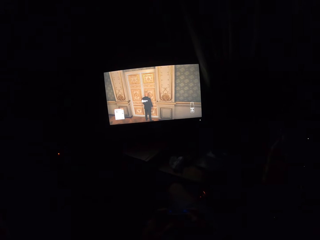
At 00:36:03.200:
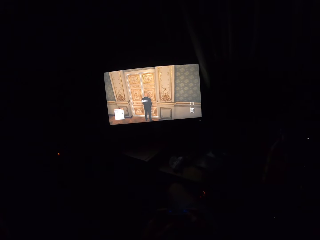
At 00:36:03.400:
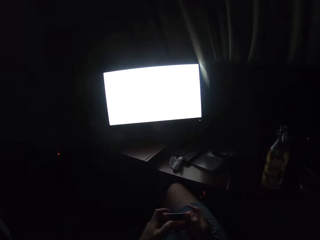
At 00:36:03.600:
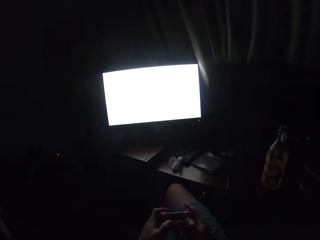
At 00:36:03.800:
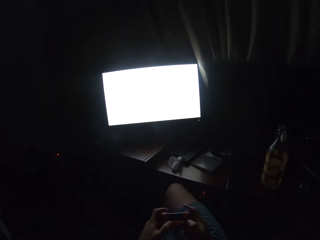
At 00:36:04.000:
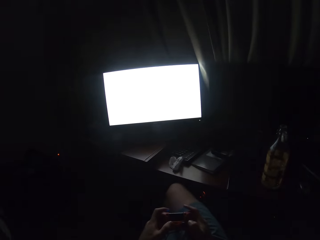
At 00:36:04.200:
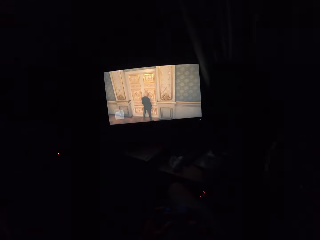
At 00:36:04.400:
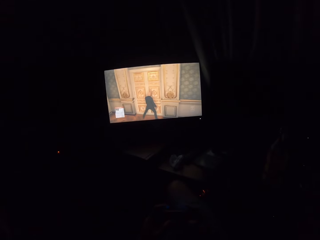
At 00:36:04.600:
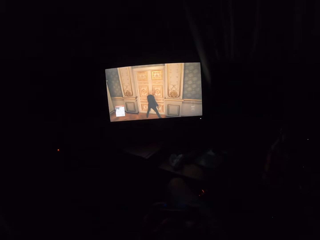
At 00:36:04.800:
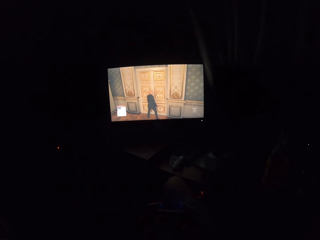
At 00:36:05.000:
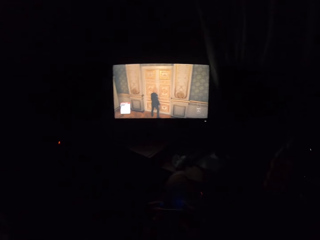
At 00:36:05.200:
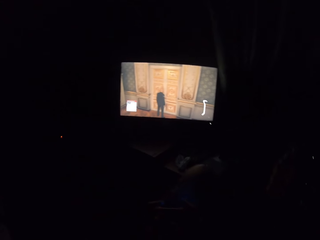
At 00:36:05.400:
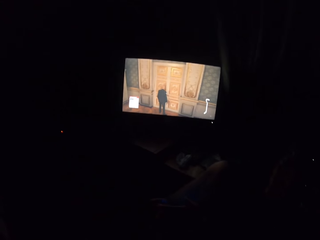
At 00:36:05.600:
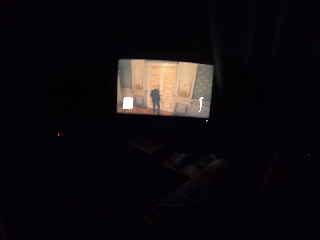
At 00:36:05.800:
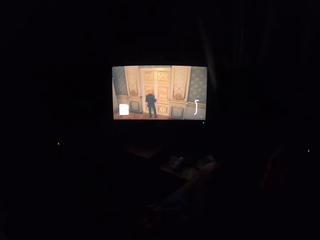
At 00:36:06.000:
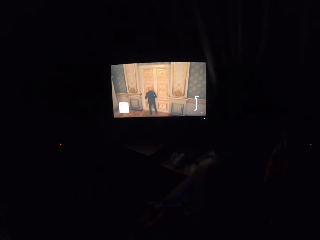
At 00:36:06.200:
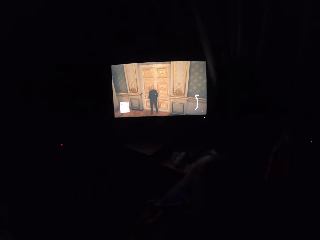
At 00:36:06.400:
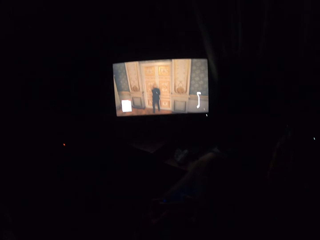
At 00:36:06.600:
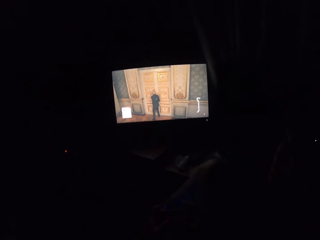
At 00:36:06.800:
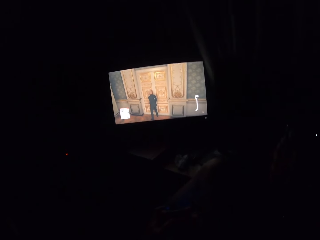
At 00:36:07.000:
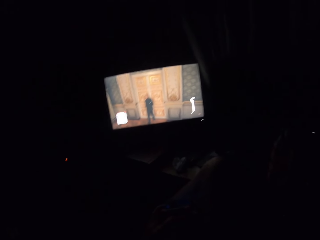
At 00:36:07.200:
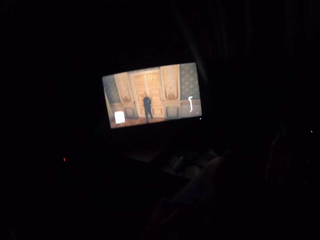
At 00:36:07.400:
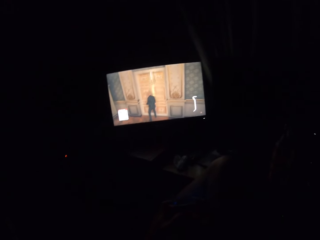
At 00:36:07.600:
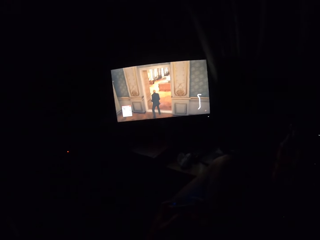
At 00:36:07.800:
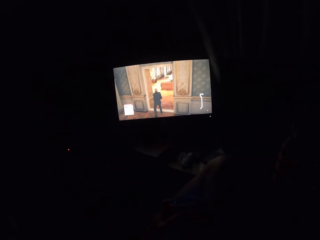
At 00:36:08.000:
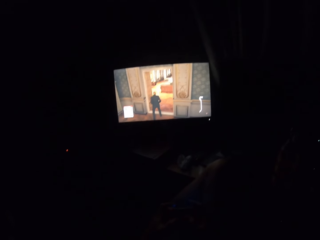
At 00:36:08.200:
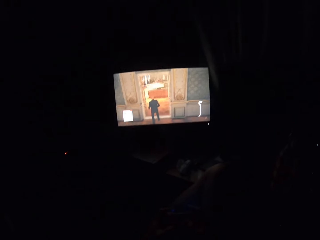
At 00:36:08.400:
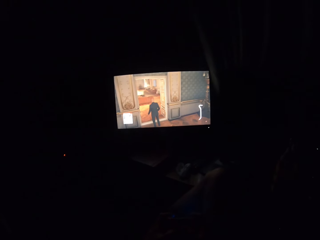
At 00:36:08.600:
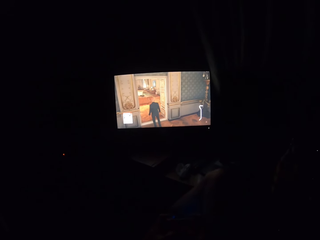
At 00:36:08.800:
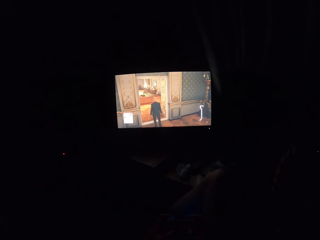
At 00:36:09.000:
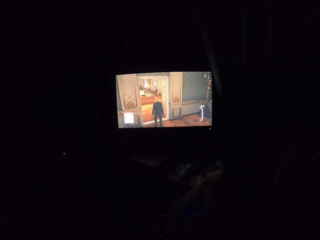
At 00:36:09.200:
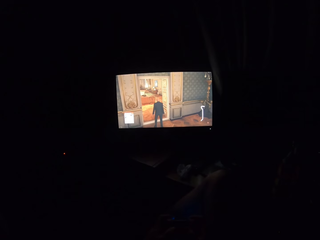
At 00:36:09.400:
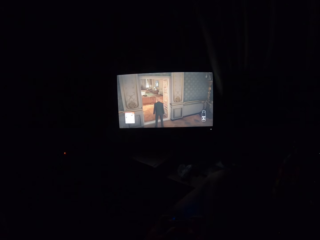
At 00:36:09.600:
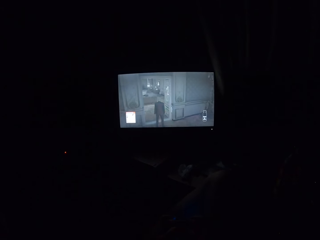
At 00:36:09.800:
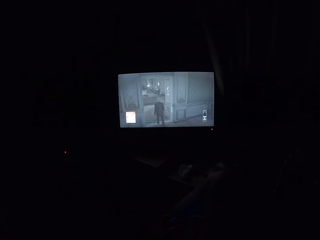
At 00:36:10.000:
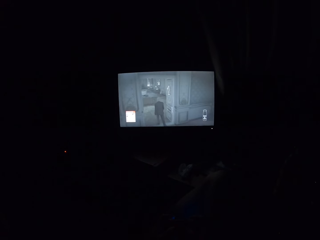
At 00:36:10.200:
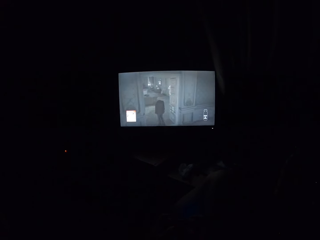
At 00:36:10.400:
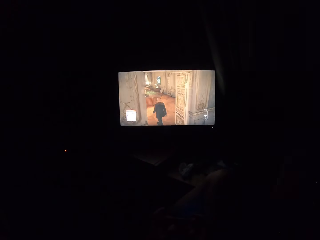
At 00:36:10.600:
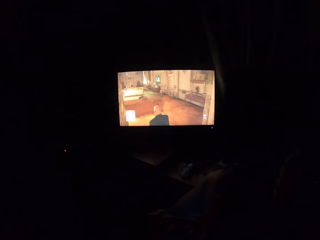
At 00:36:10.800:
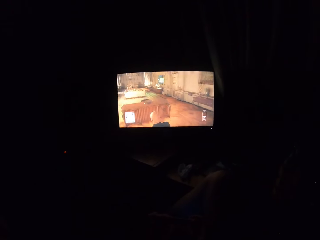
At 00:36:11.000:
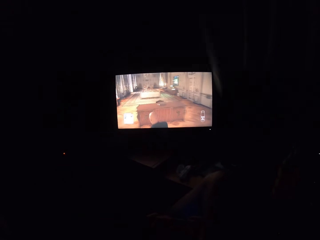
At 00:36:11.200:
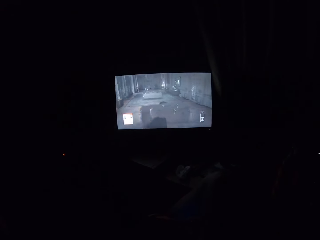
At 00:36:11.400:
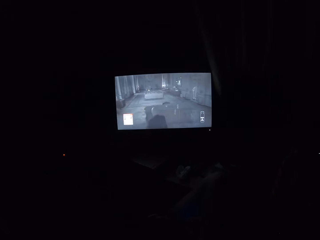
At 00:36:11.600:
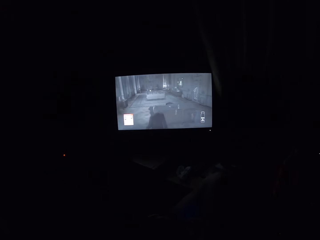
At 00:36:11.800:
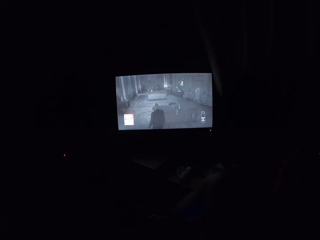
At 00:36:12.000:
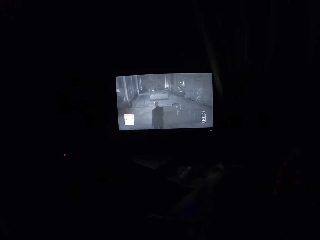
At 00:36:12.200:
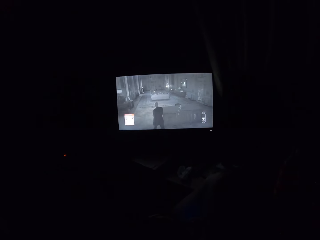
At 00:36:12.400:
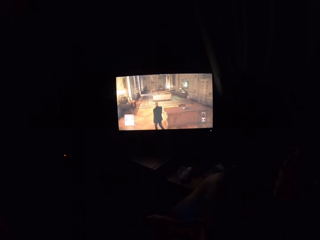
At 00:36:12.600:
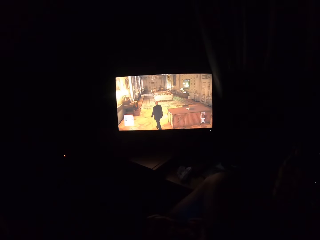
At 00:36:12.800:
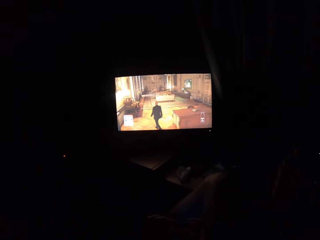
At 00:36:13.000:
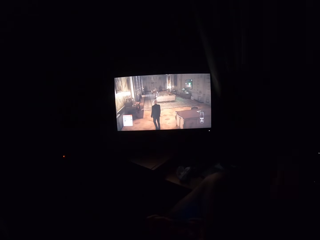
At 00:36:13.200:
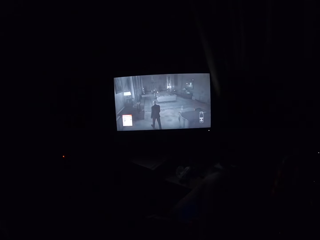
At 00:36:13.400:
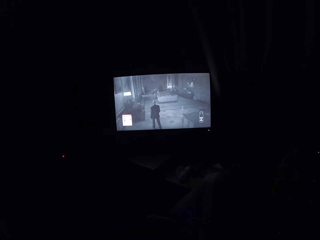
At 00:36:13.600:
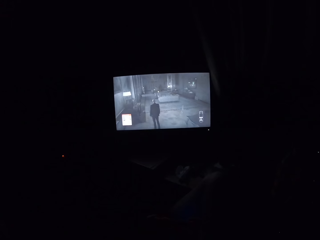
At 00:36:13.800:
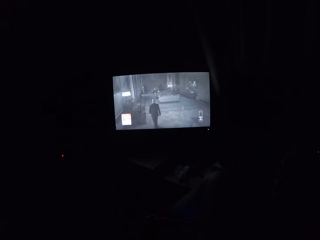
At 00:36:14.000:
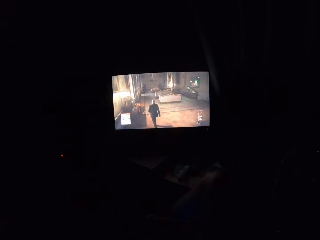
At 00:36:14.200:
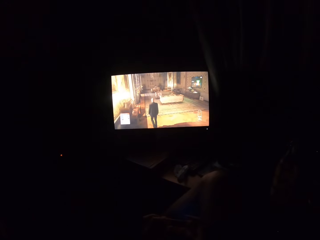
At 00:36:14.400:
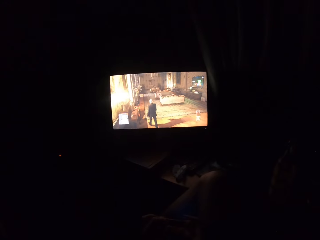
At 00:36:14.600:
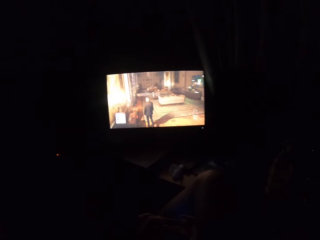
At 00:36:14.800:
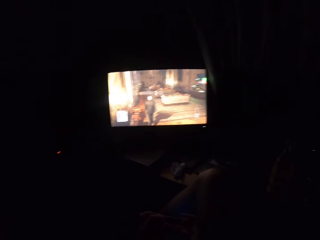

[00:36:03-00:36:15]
The camera wearer turns to the side. They play a video game on the television.

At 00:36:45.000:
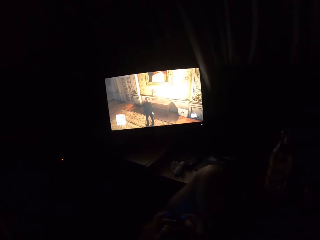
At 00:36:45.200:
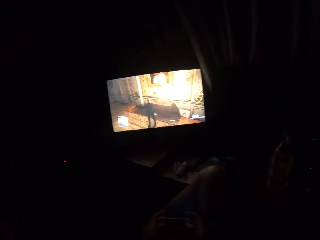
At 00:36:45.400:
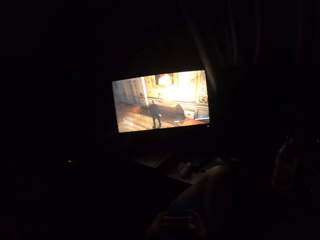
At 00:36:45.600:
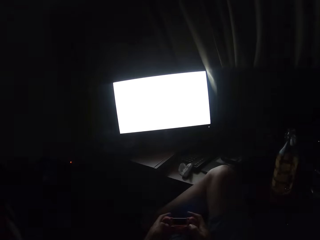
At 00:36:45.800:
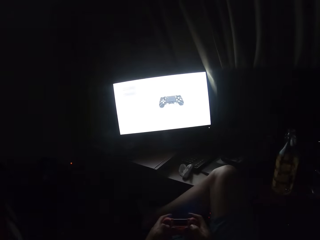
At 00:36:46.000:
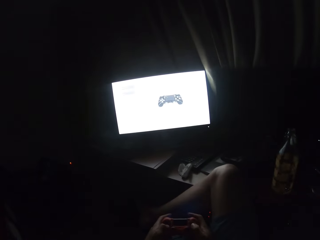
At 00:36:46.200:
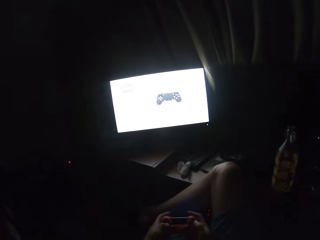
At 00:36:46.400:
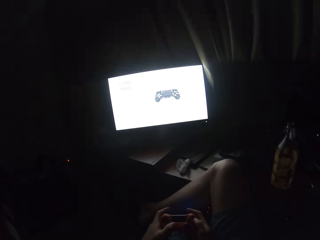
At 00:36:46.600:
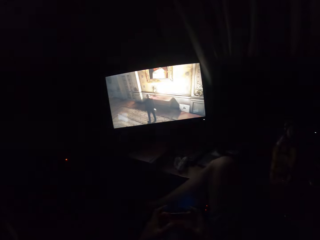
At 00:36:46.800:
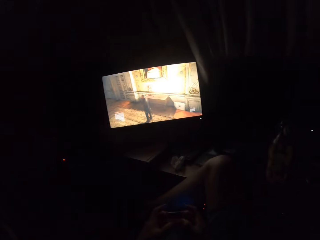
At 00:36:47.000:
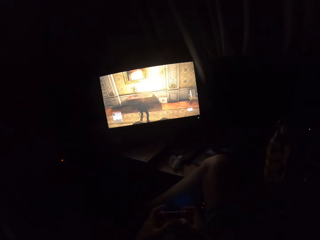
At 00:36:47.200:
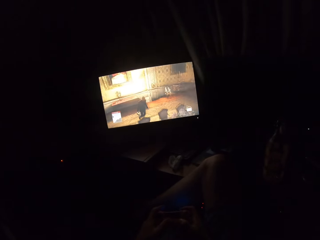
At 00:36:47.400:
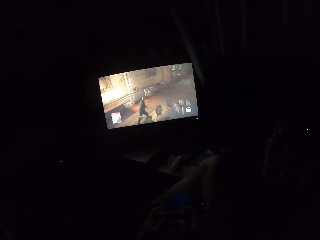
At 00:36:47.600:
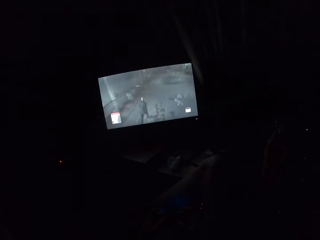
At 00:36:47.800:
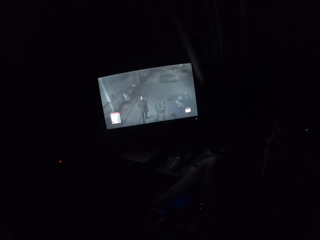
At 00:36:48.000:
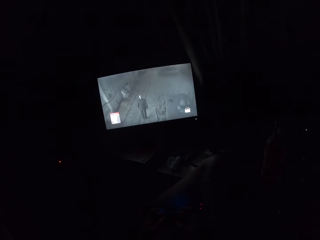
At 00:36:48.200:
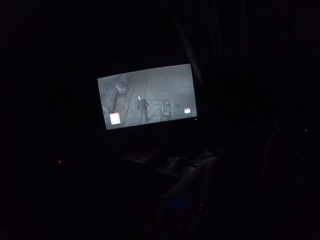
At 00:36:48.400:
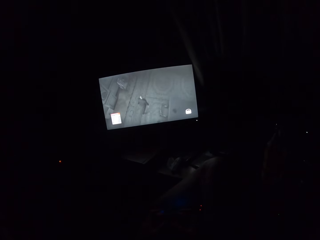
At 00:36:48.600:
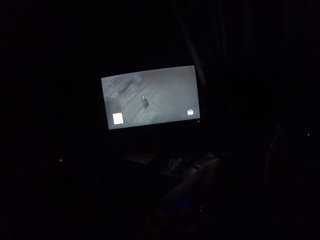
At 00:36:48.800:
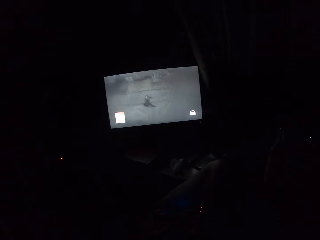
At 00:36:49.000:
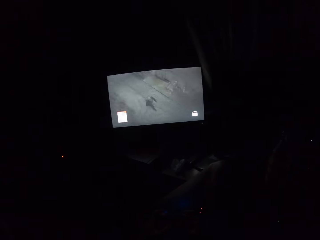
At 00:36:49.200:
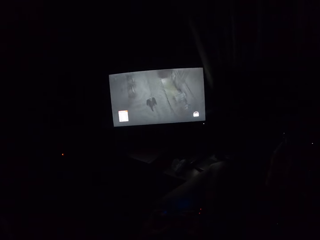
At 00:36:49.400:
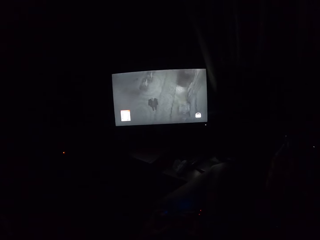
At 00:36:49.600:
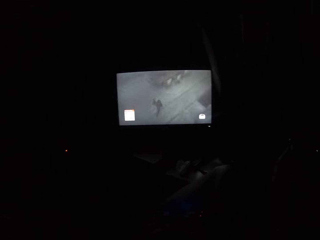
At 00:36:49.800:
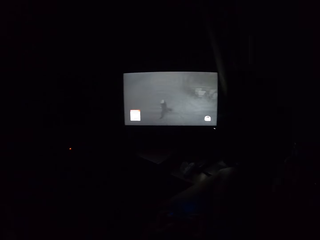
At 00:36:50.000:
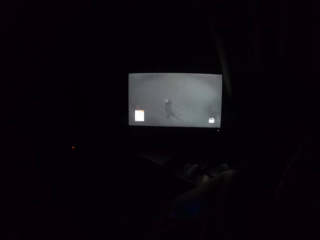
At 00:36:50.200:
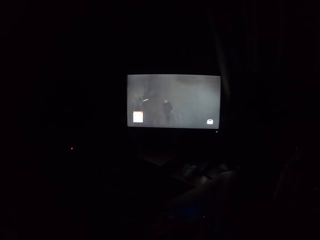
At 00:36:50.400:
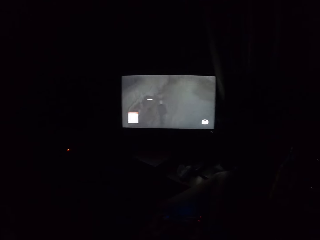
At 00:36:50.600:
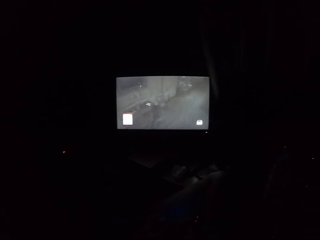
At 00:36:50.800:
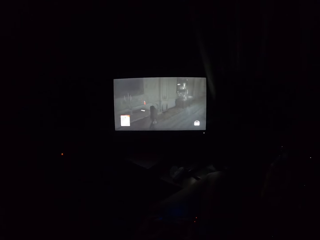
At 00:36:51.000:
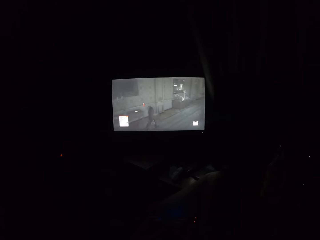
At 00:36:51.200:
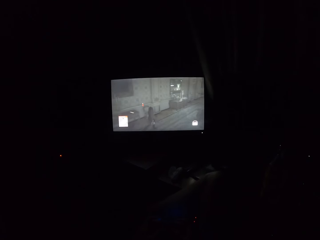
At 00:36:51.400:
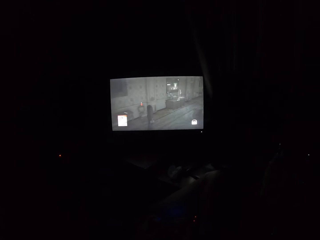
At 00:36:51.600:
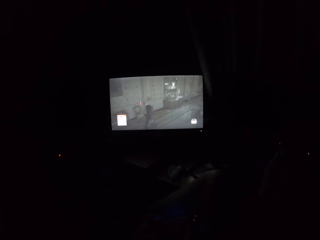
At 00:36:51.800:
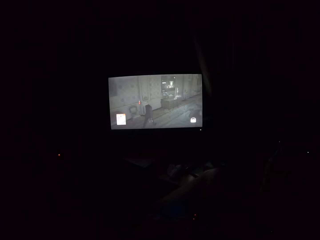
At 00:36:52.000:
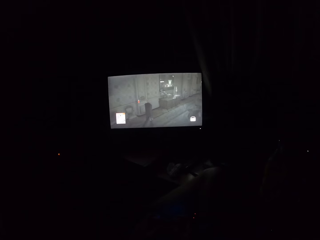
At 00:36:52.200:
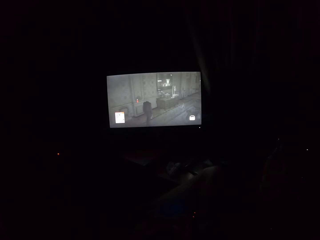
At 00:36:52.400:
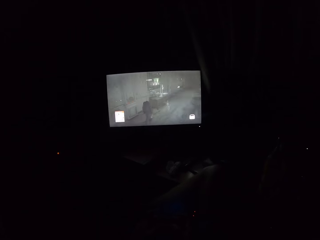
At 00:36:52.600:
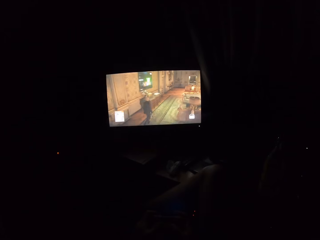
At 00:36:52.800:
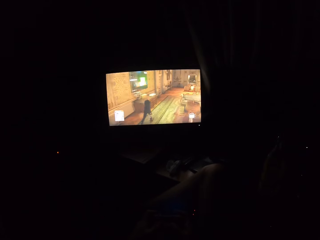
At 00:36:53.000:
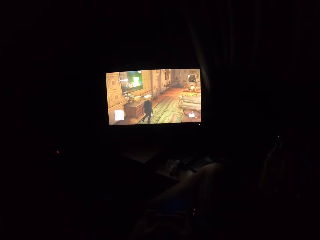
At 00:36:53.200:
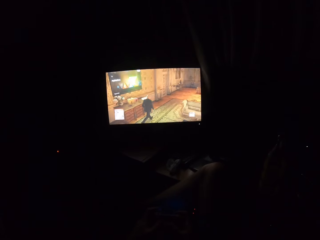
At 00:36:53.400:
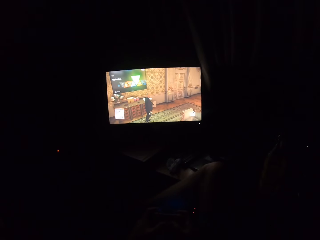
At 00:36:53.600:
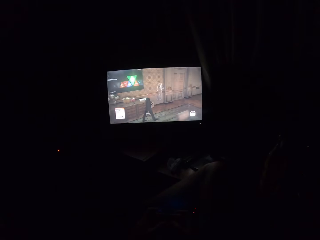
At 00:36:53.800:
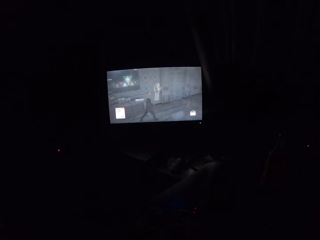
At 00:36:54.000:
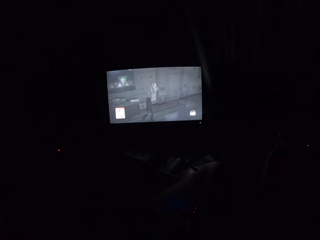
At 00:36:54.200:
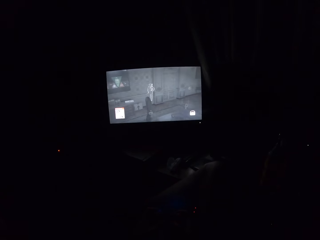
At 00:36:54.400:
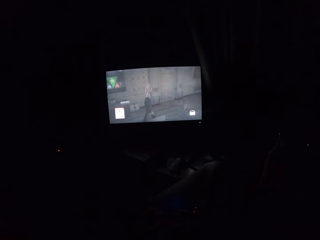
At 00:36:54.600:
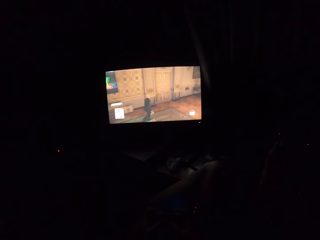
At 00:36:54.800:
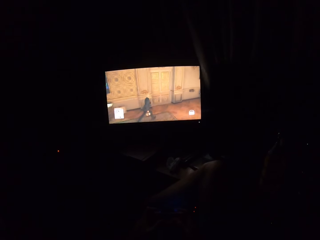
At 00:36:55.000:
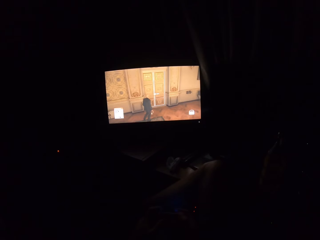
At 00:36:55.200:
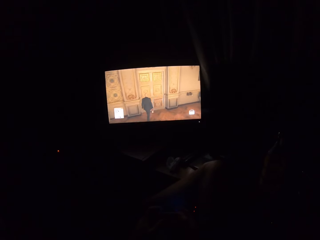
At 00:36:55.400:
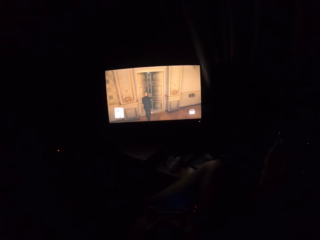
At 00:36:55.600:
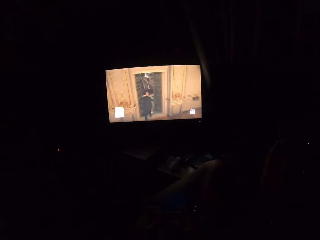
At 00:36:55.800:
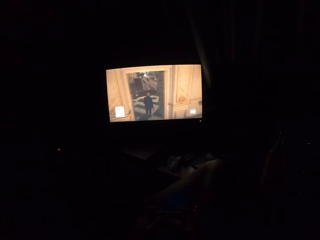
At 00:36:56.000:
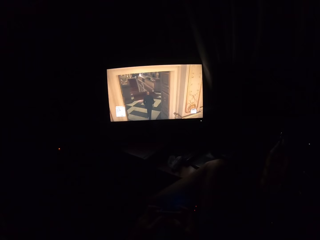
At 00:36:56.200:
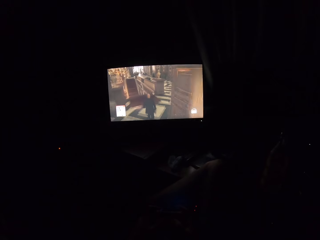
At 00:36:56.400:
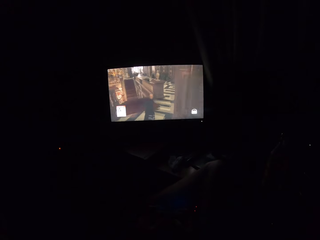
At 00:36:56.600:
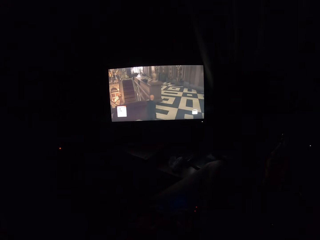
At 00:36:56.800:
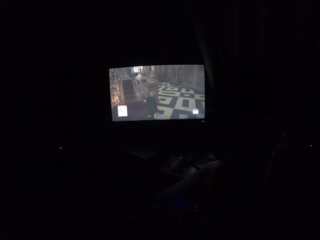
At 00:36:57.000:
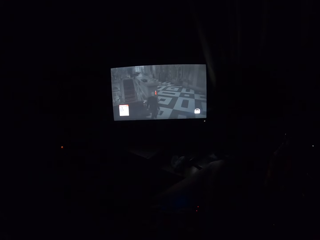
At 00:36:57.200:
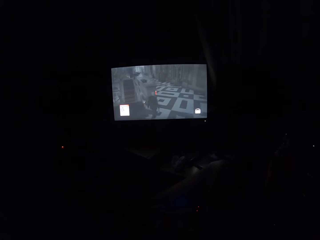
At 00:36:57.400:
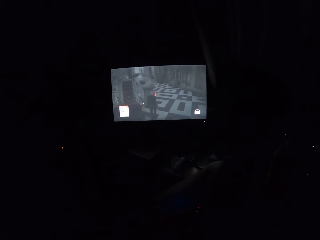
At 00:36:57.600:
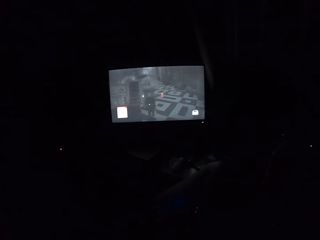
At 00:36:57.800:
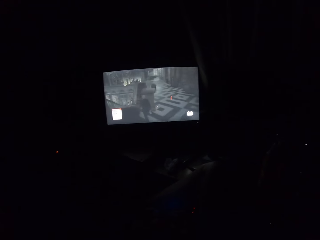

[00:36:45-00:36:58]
The camera wearer turns to the side. They play a video game on the television. They turn to the side. They play the video game on the television.
